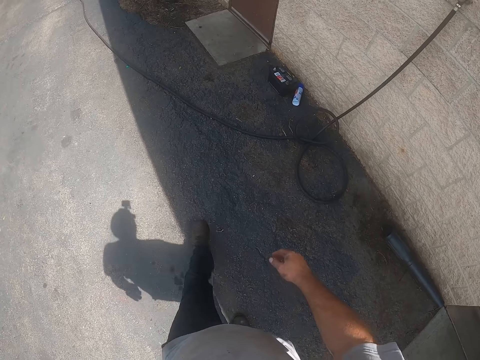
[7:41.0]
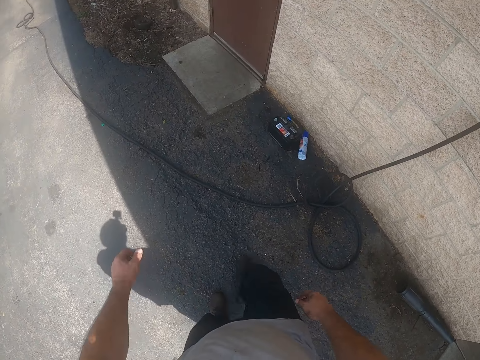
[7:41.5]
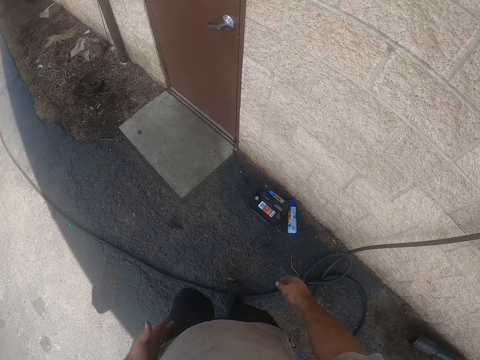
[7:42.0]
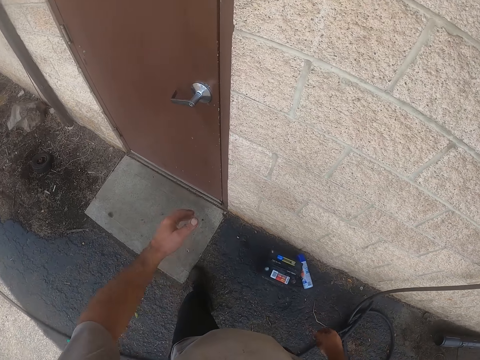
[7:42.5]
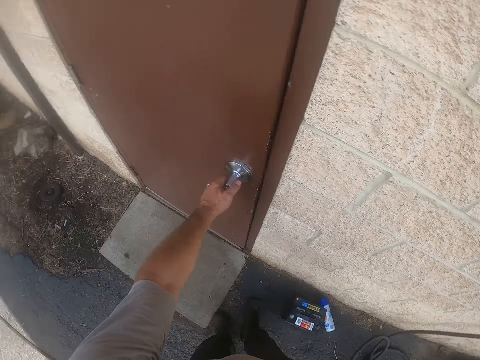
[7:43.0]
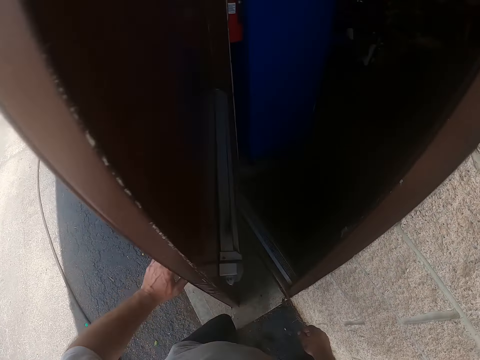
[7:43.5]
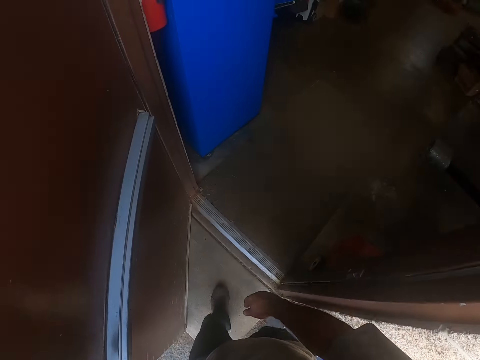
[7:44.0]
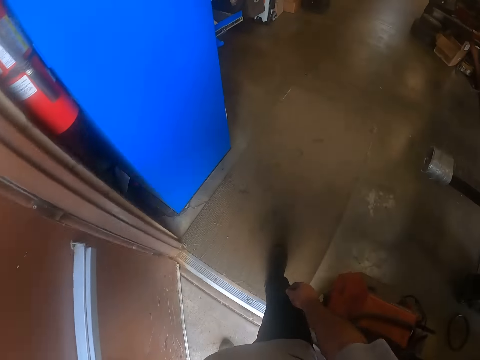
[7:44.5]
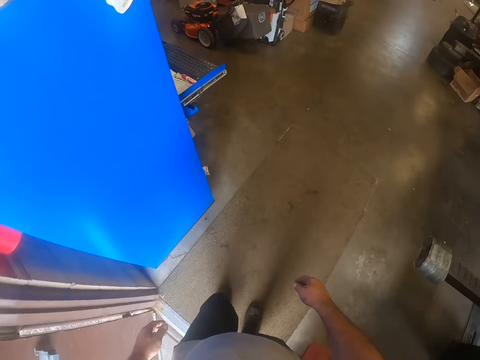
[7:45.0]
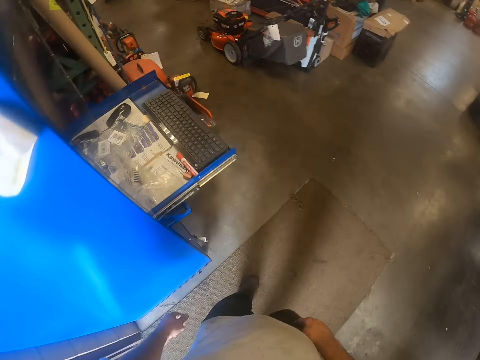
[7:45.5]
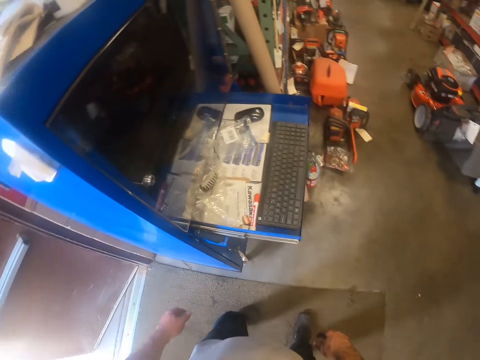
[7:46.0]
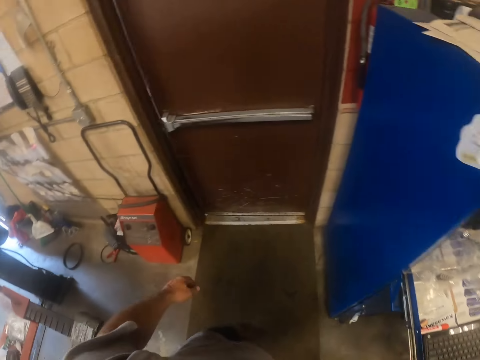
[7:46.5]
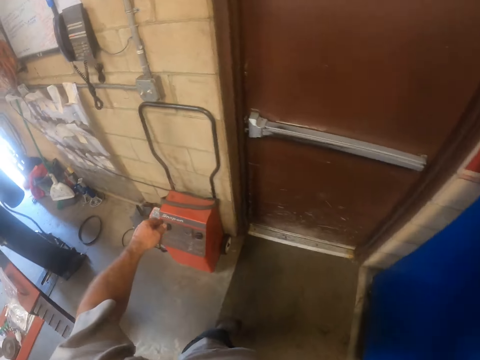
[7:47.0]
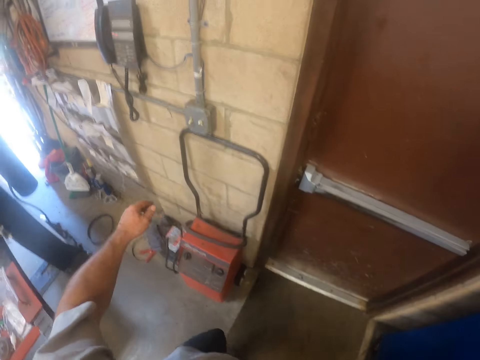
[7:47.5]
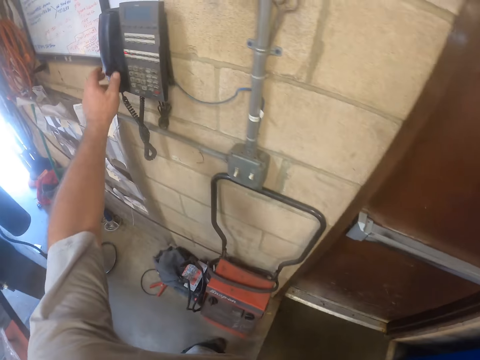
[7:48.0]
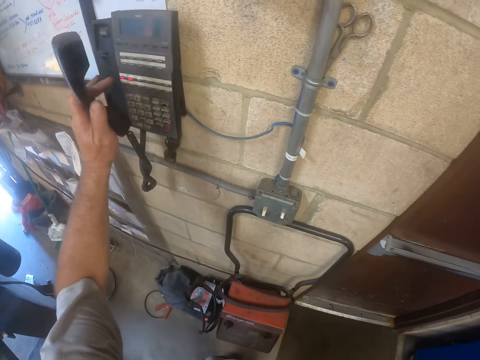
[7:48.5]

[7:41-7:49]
The camera wearer opens the door with his left hand. He walks into the workshop. He dials the phone. He picks up a handset from the telephone.

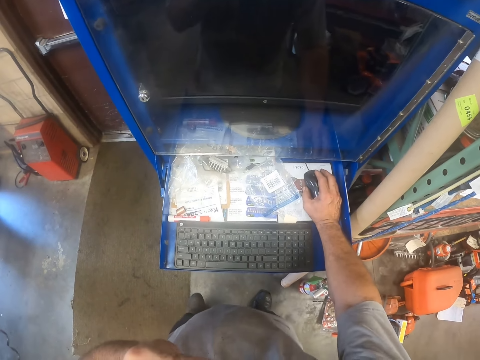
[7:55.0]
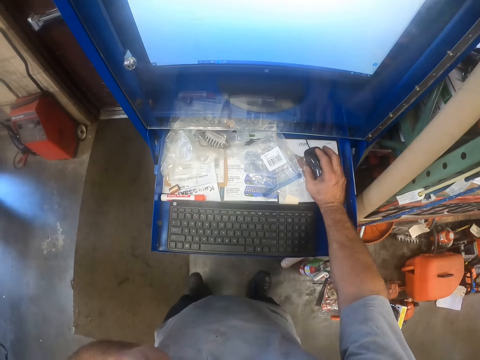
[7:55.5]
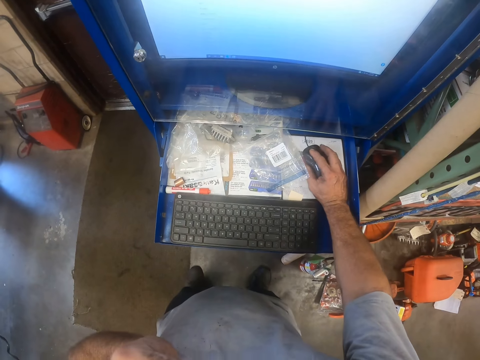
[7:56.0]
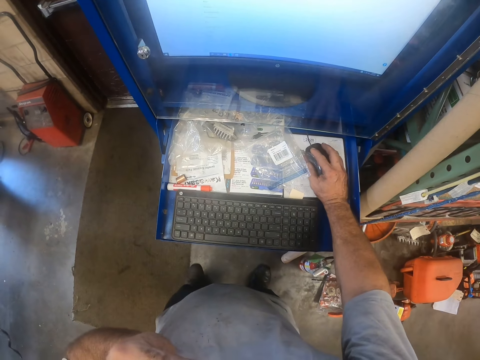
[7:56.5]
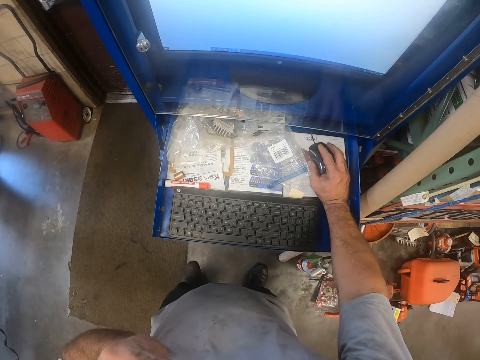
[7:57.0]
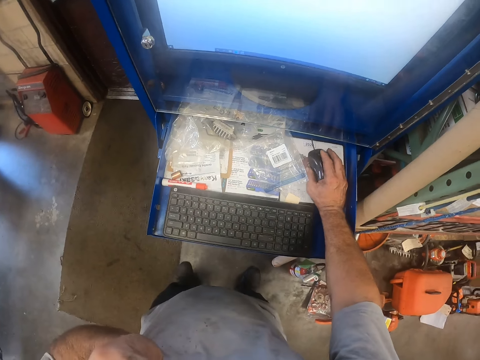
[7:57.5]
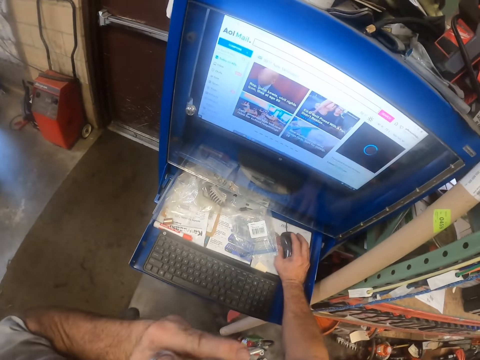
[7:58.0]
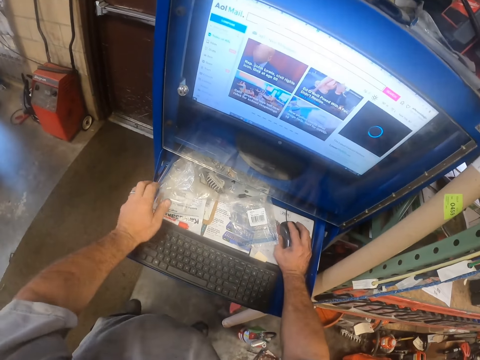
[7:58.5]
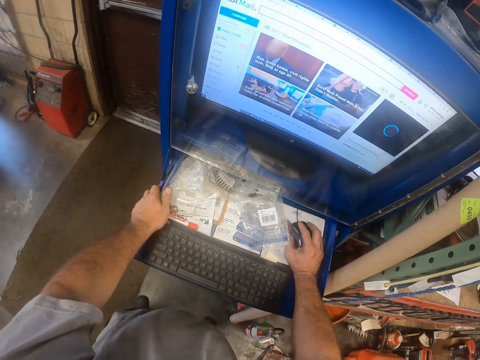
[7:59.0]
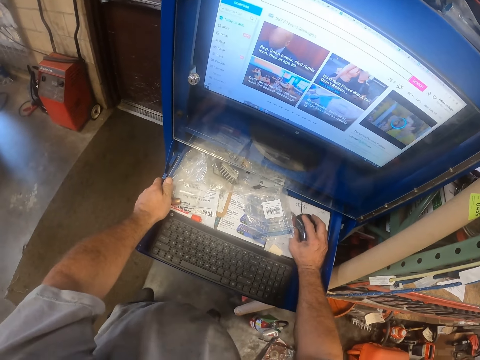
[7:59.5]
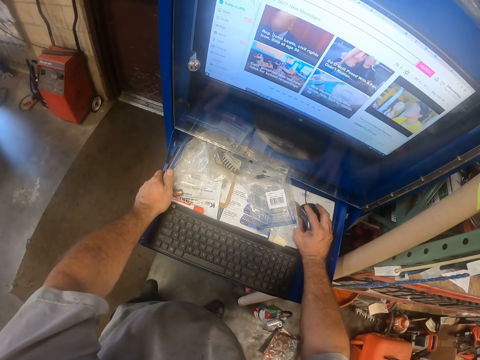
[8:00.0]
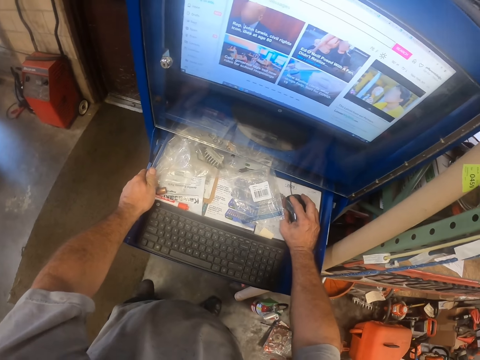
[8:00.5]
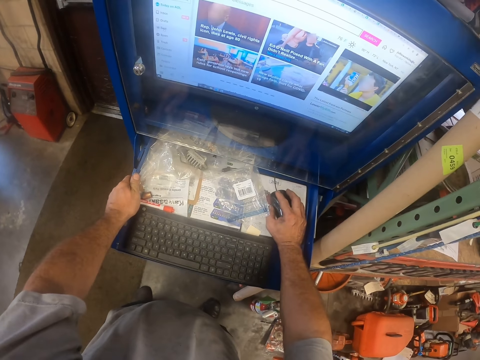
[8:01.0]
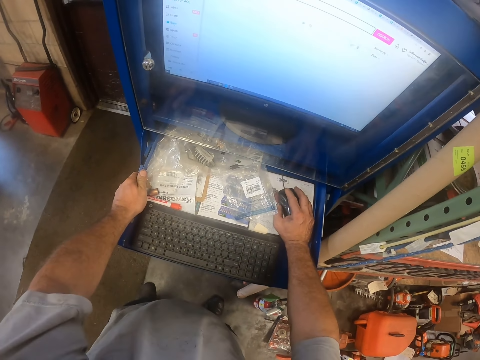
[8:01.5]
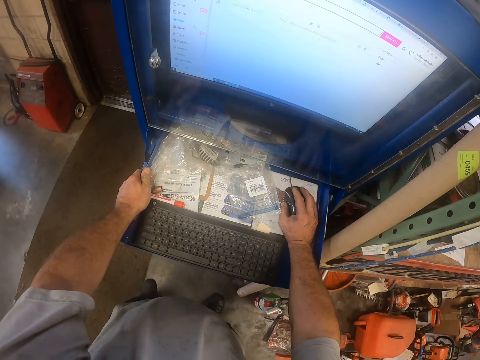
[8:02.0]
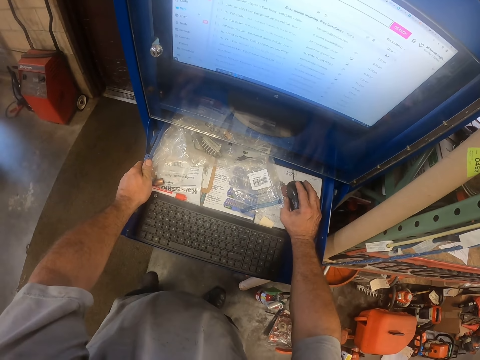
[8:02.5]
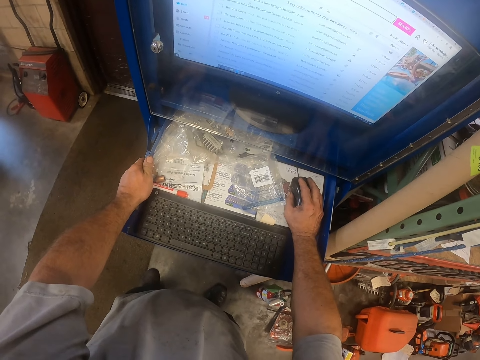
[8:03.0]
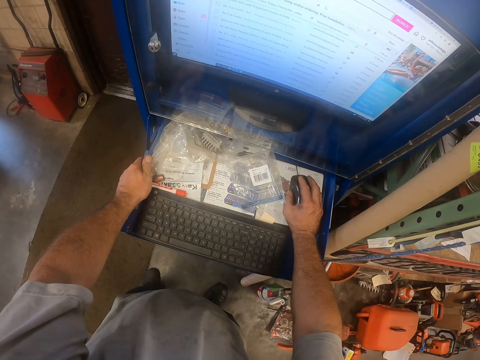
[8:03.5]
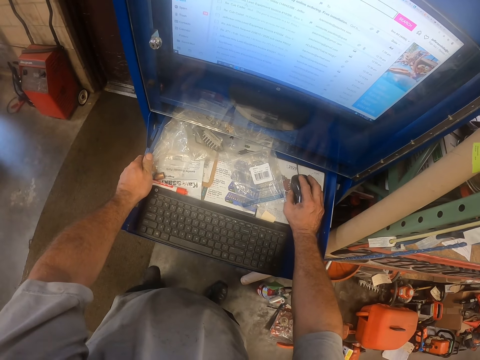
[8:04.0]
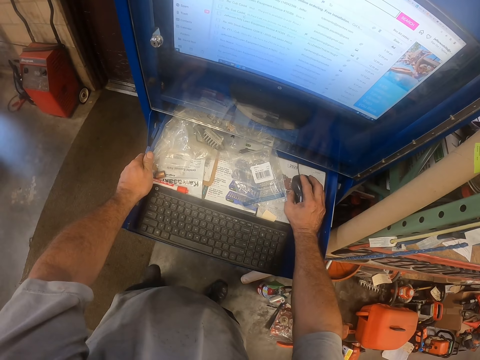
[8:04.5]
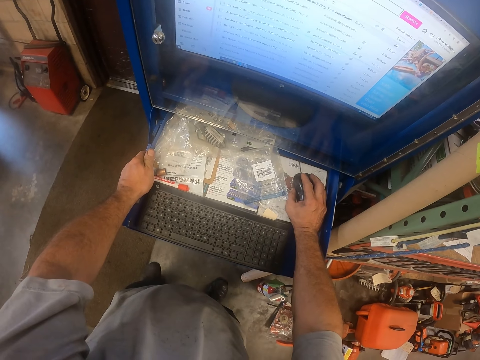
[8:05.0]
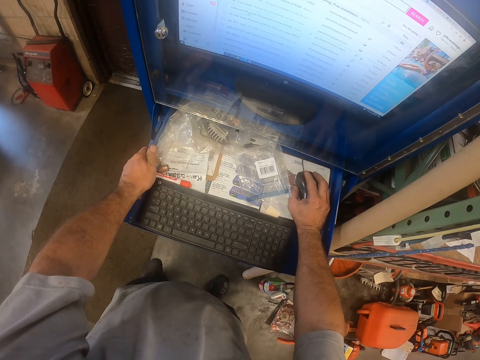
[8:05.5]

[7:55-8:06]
The camera wearer operates a computer with the mouse. He scrolls the computer. He puts his left hand on a cabinet. He operates the computer with the mouse.

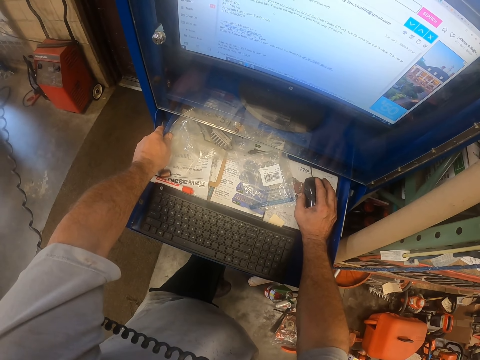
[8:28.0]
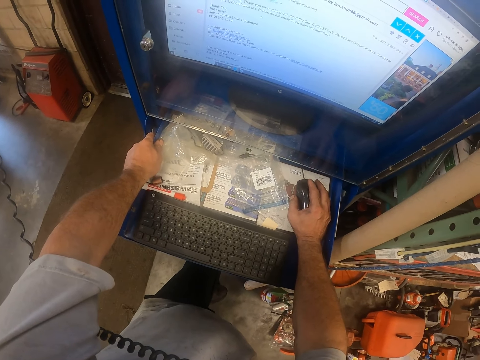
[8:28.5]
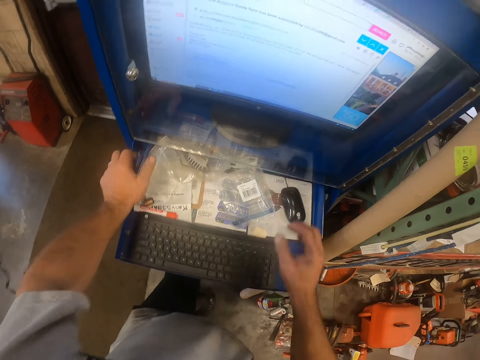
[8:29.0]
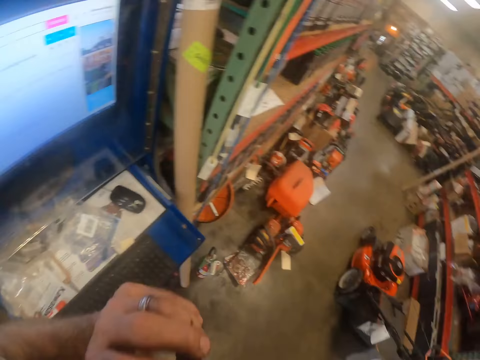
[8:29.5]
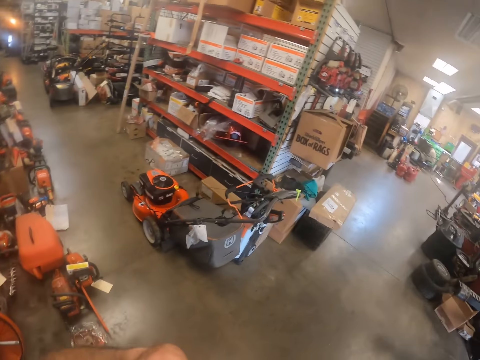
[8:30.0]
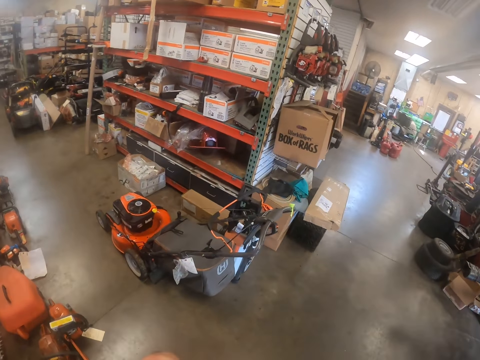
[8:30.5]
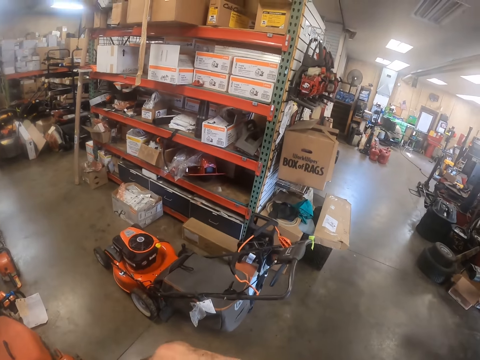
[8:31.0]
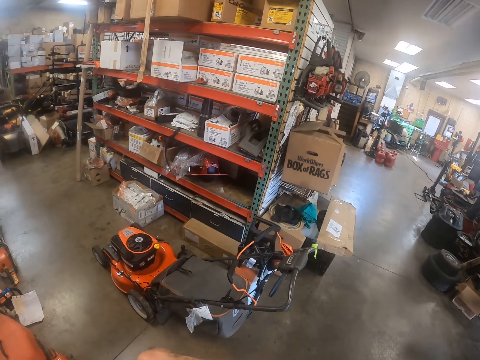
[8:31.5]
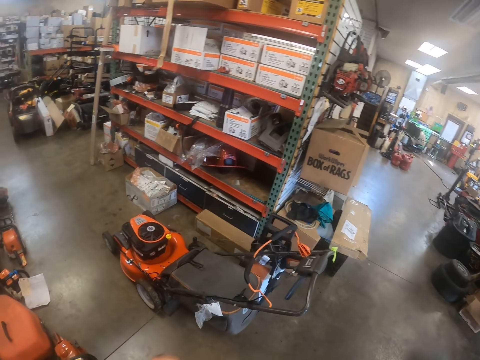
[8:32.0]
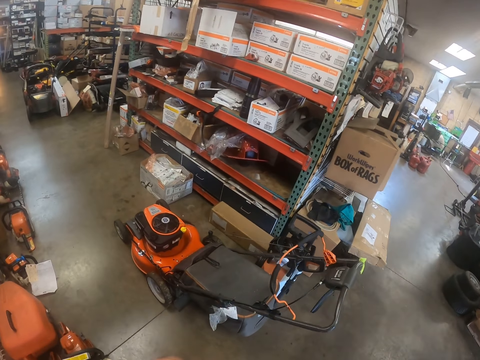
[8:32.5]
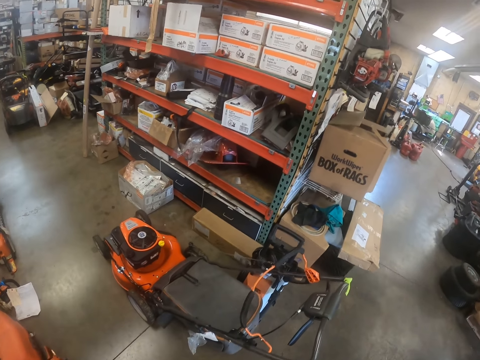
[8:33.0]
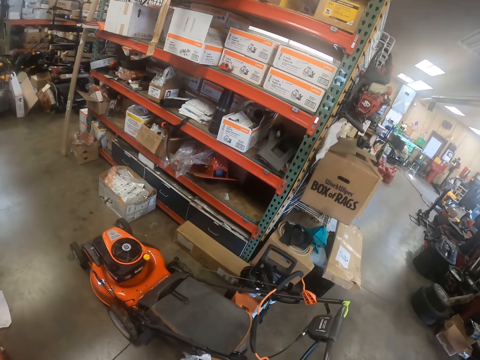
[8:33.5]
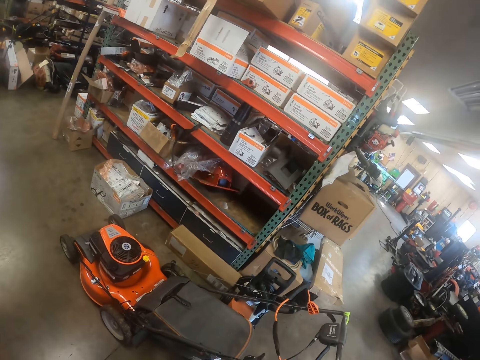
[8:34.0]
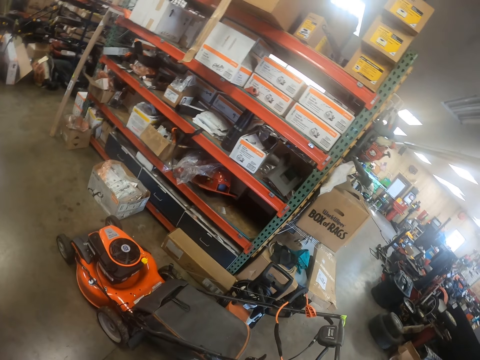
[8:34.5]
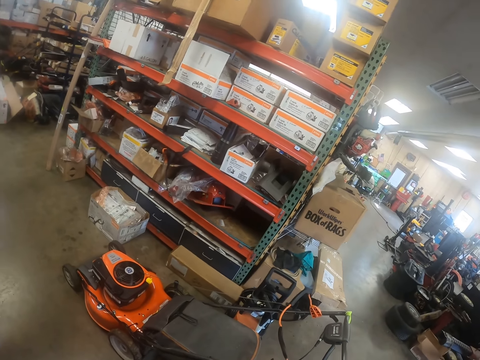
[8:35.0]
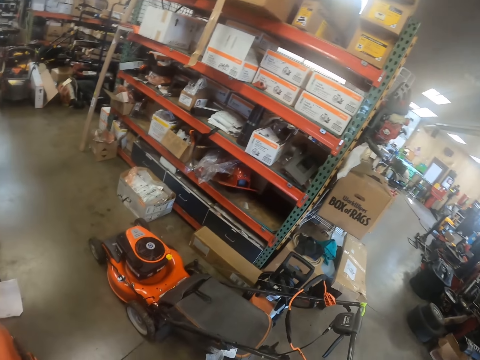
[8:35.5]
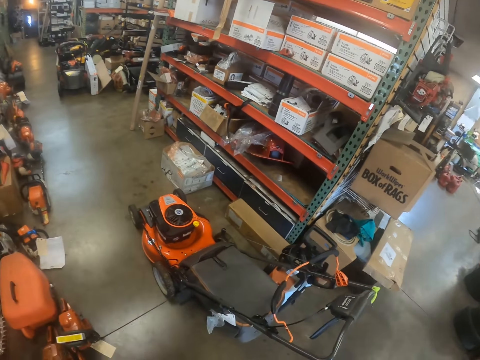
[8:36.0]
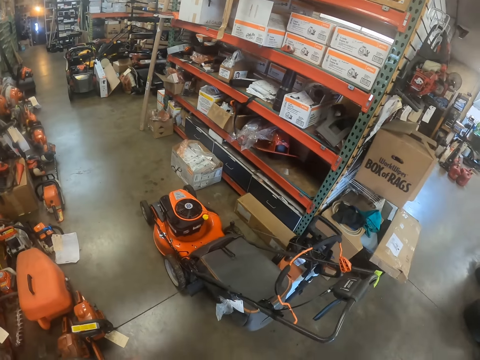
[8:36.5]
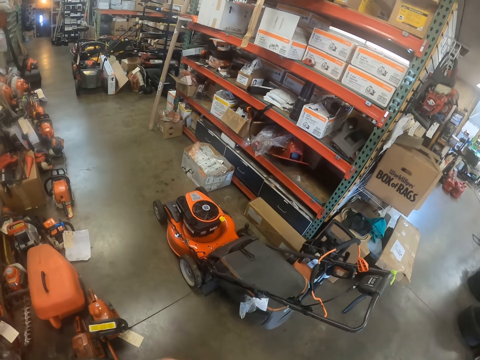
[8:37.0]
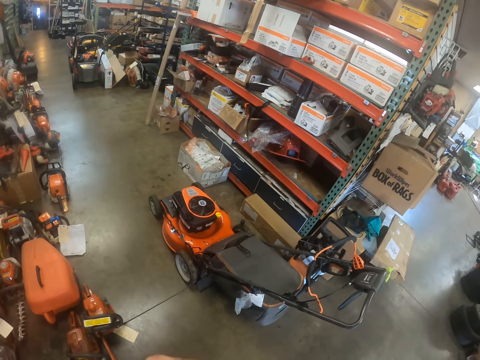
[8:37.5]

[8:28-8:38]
The camera wearer looks around the workshop. He holds the handset with his left hand.
